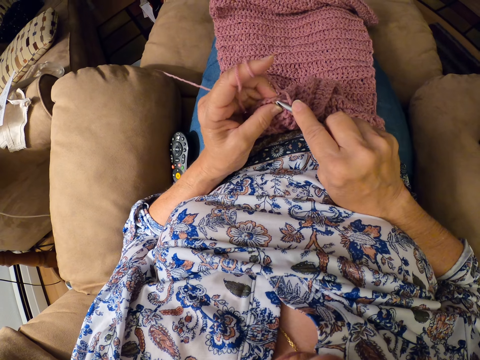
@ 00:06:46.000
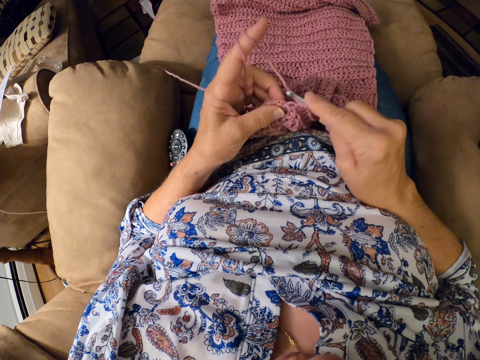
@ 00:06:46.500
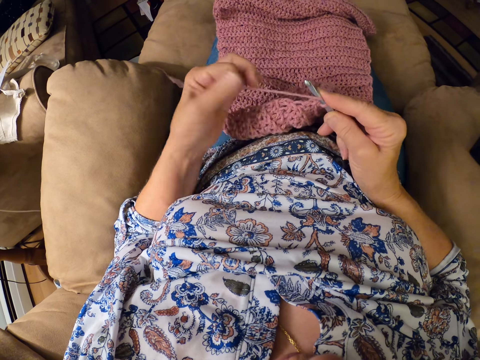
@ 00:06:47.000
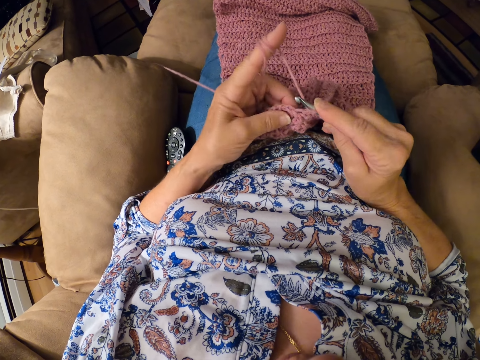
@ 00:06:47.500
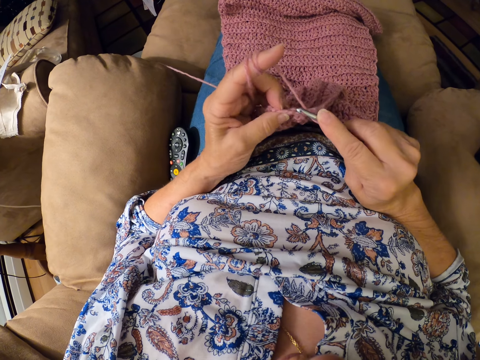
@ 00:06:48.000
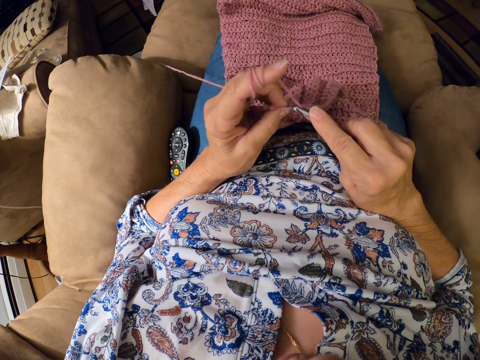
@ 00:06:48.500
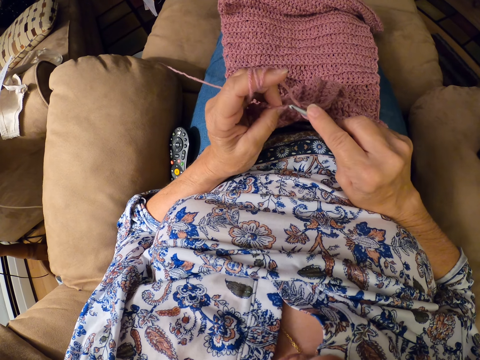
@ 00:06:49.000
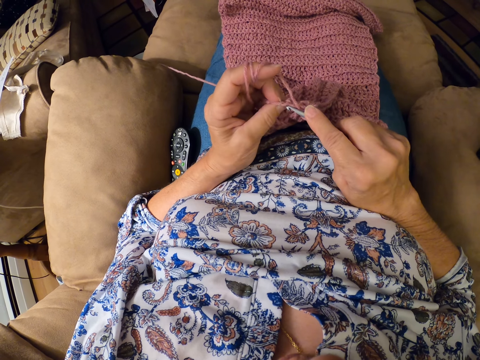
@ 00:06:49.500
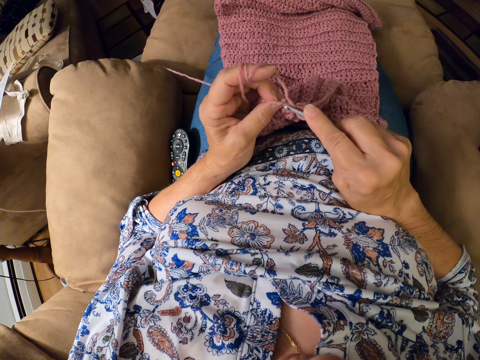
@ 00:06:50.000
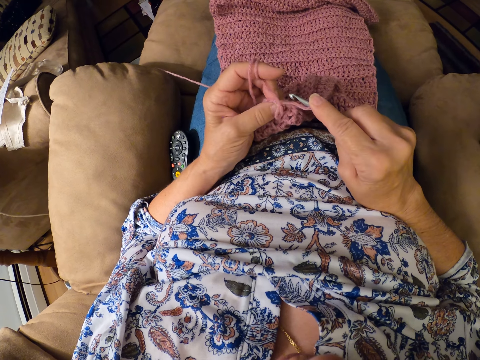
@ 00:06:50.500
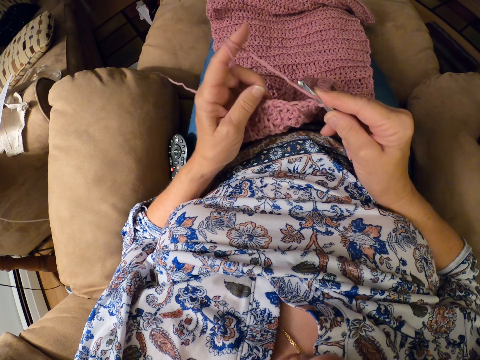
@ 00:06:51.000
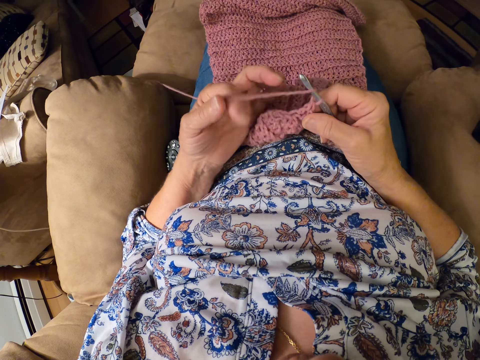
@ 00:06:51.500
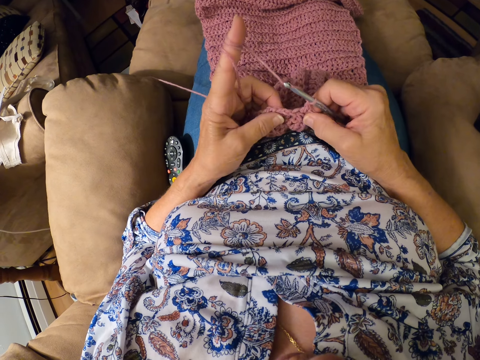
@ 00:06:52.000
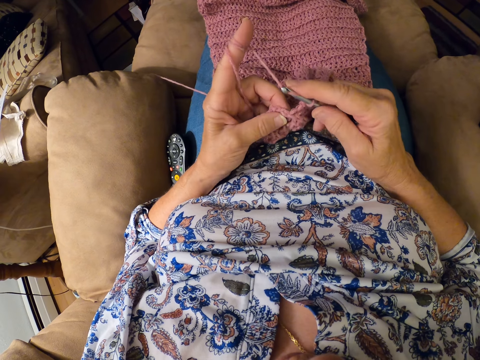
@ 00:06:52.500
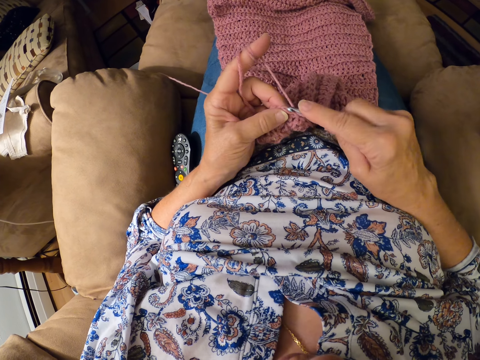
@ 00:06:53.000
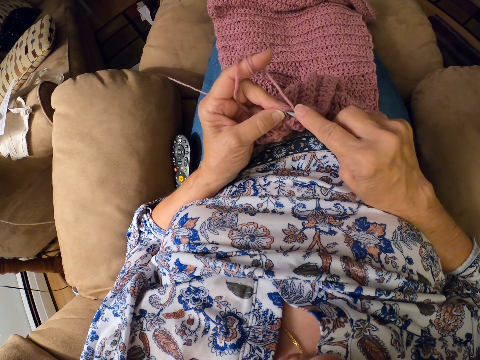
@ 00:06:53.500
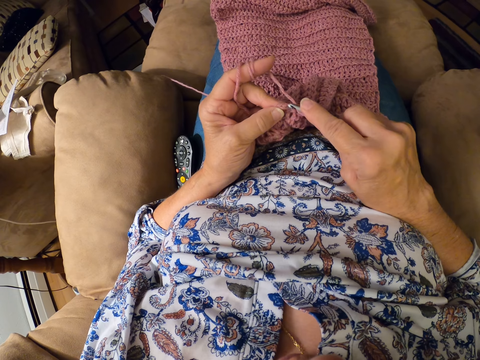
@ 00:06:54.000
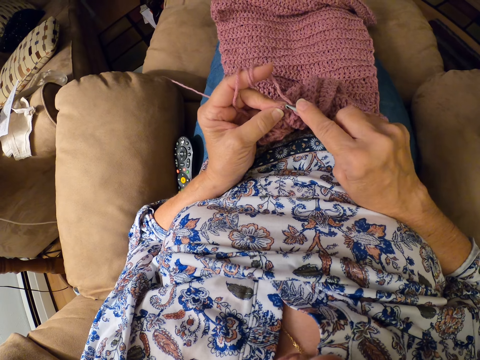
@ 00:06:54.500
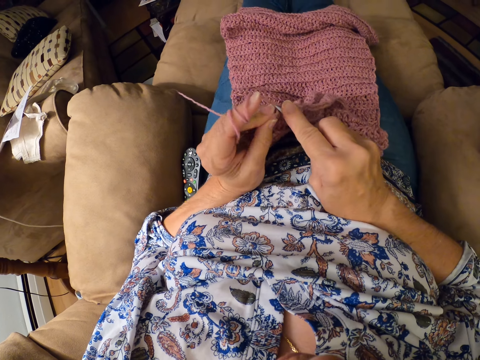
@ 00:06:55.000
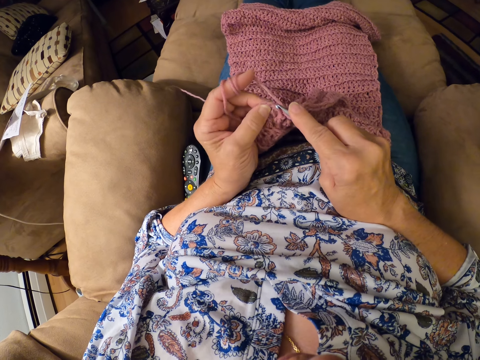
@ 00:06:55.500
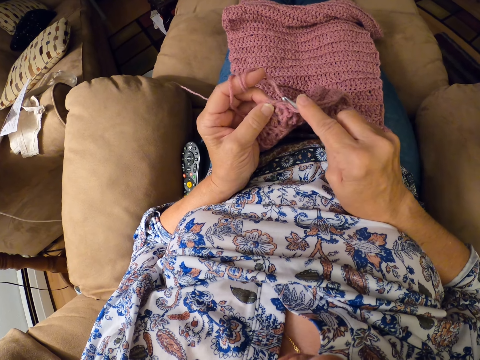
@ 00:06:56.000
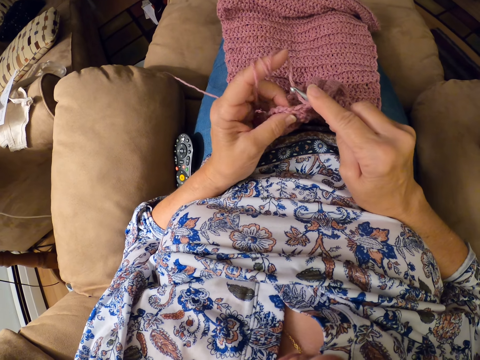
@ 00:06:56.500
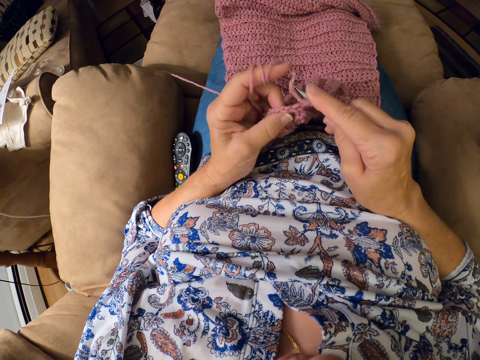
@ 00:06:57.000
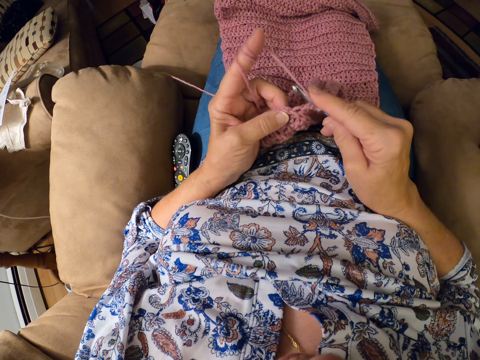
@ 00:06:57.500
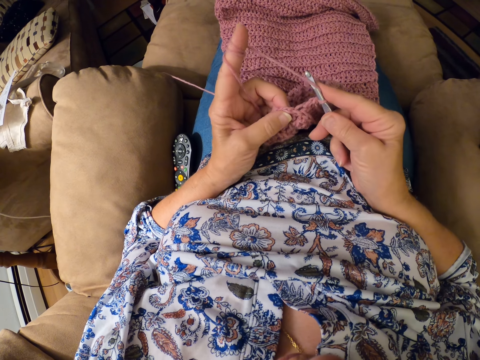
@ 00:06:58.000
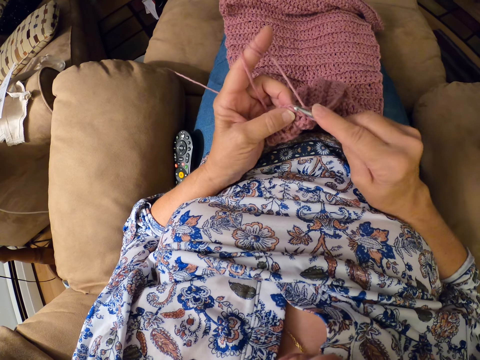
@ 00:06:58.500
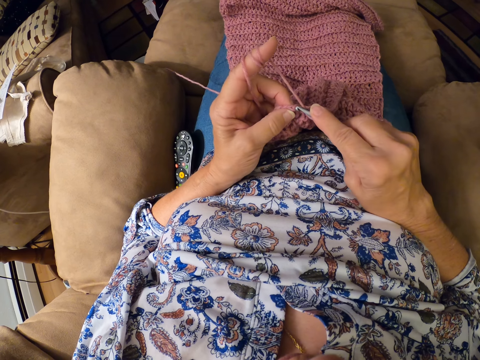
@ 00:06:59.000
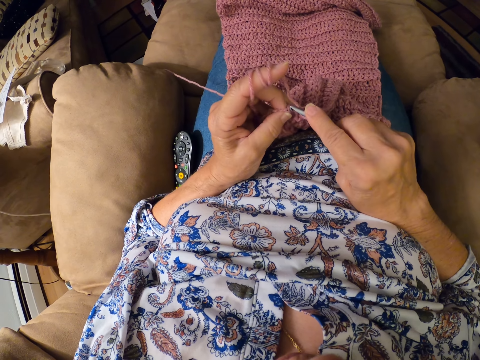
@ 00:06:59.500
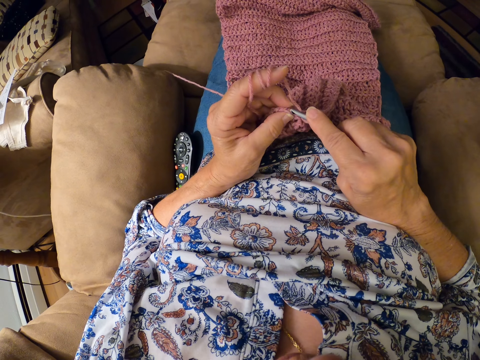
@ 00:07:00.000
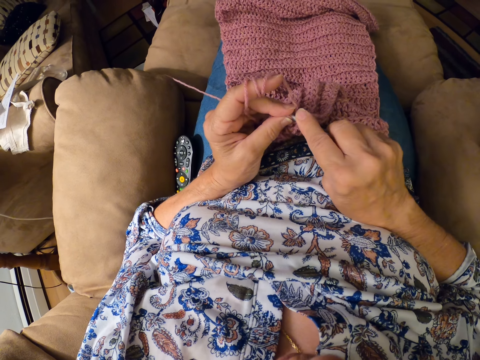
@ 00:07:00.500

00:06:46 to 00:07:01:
The camera wearer lets go of the knitted yarn. She rolls the yarn on her finger. She holds the knitted yarn with her fingers. She lets go of the knitted yarn, rolls the yarn on her finger and holds the knitted yarn with her finger. She knits the yarn with a knitting hook.

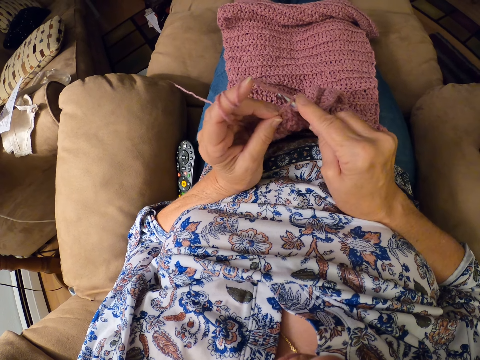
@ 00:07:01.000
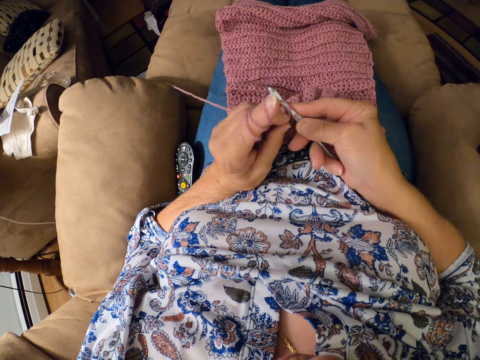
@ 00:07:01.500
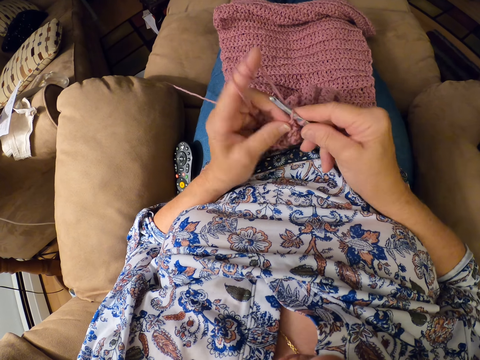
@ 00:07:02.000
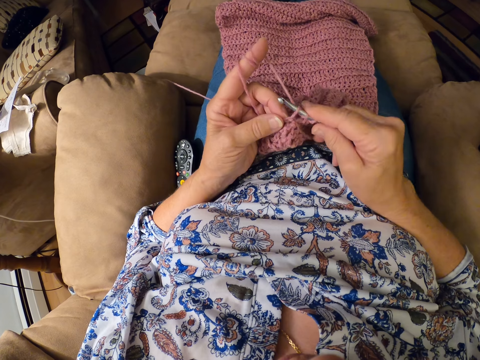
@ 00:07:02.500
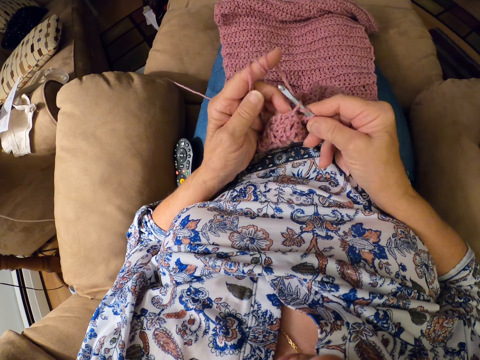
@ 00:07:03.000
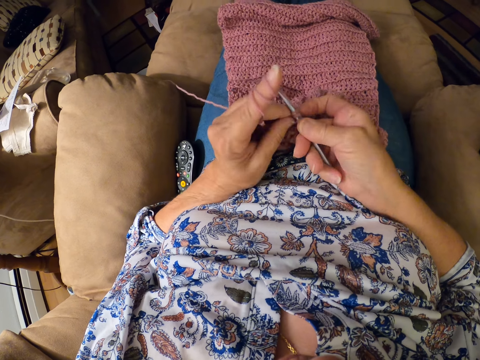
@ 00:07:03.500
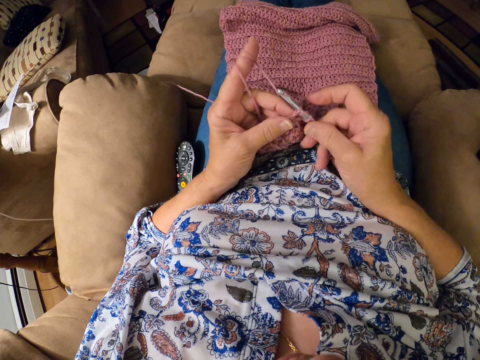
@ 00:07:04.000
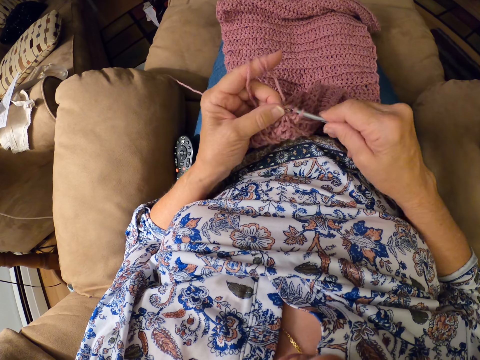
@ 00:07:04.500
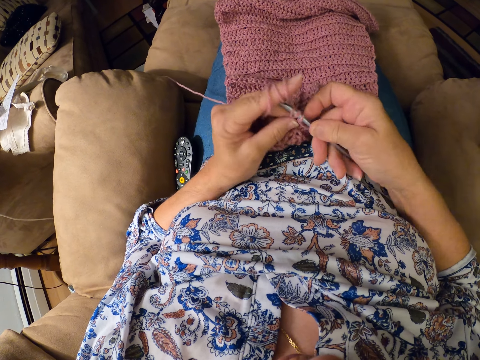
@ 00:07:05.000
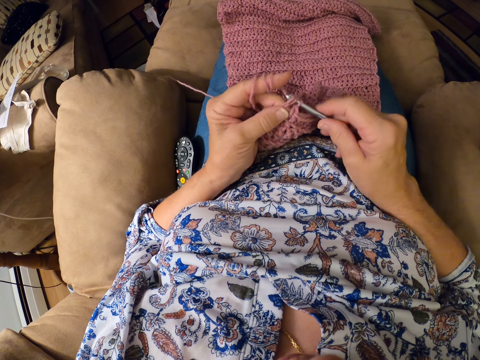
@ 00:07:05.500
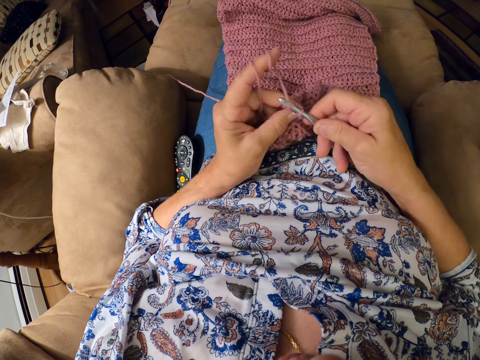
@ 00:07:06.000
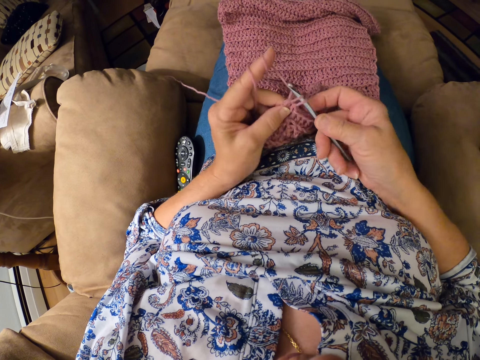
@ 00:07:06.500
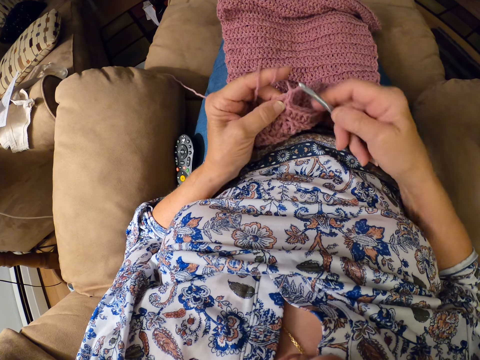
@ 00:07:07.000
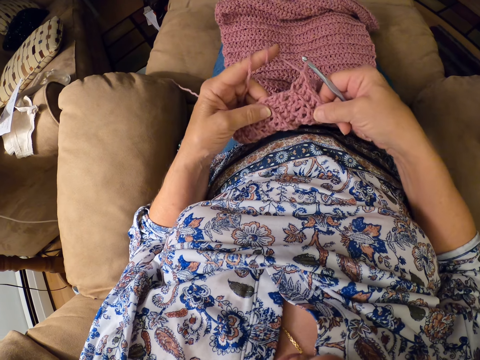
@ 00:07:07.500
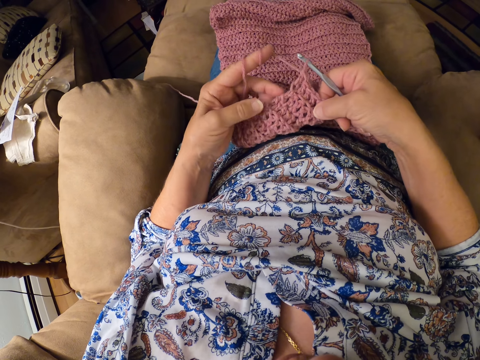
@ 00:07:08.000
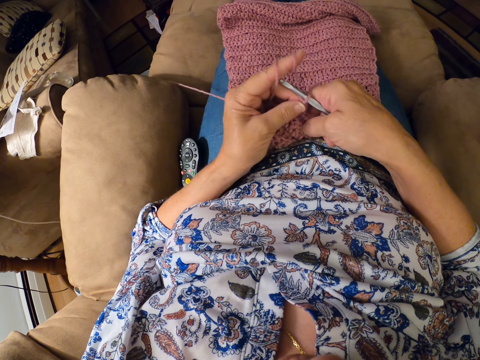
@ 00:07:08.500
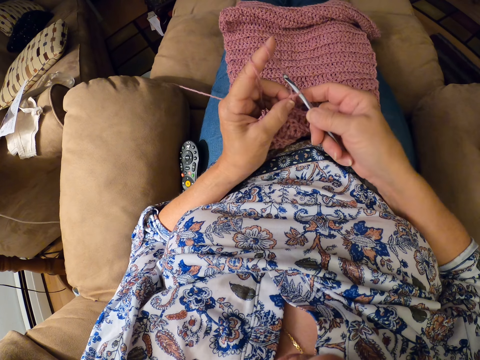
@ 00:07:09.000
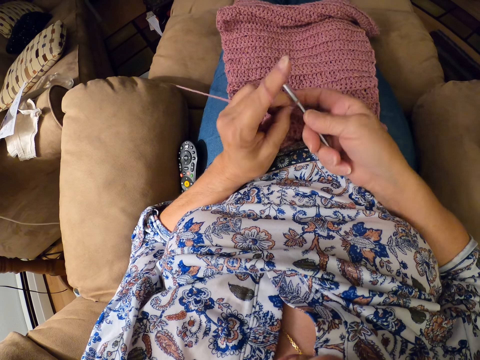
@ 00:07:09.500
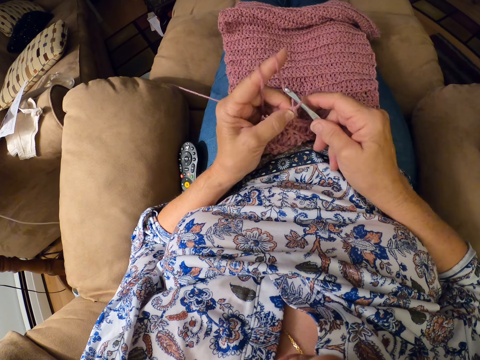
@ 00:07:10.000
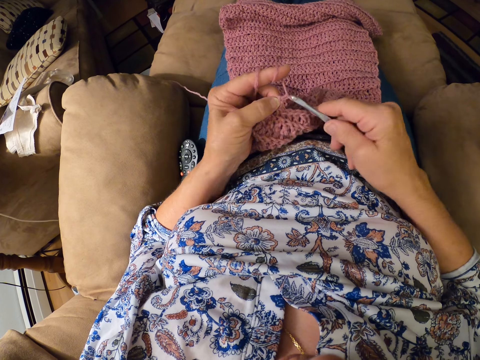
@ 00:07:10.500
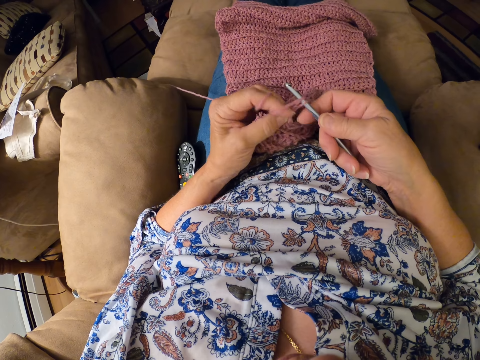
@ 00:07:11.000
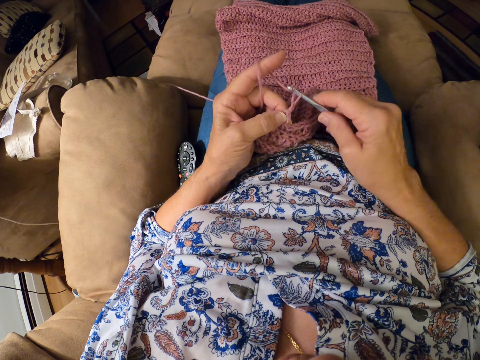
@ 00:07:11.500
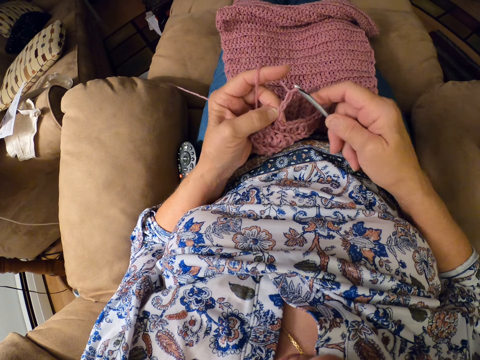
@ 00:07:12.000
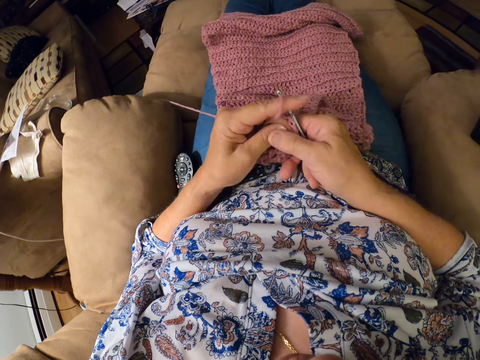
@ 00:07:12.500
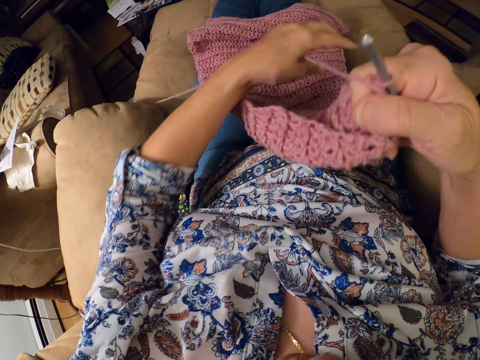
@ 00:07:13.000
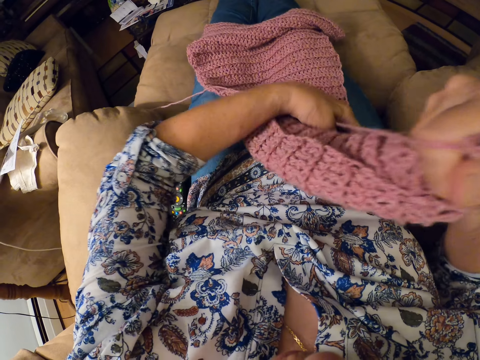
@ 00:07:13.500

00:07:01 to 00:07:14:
The camera wearer holds the knitted yarn with both her hands. She pulls on the knitted yarn with her hands. She moves her hand forward. She knits the yarn with a knitting hook. She places the knitted yarn on her other hand. She moves her hand backwards. She adjusts the position of the crochet material on her lap with both hands. She holds the knitted yarn with her other hand.
